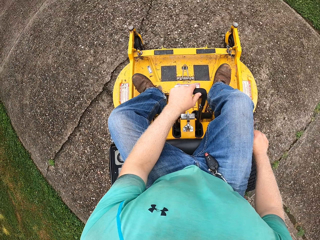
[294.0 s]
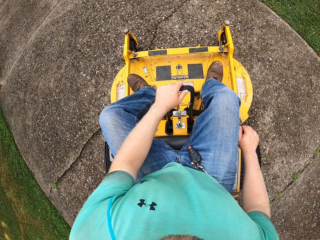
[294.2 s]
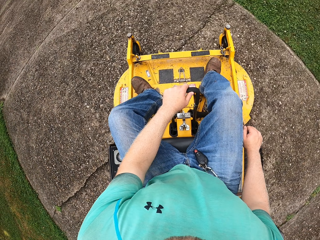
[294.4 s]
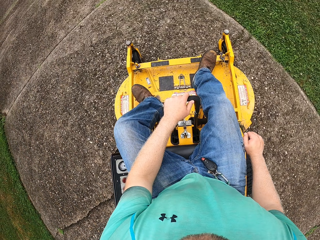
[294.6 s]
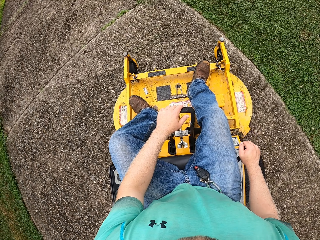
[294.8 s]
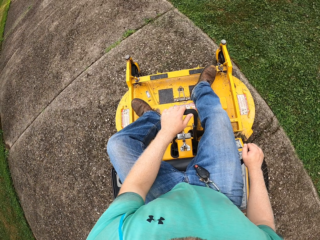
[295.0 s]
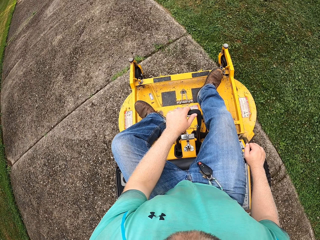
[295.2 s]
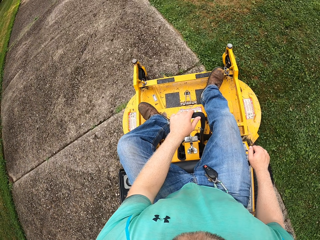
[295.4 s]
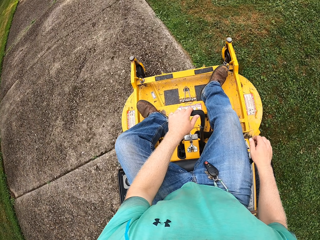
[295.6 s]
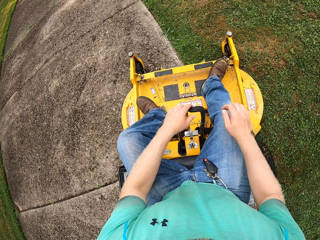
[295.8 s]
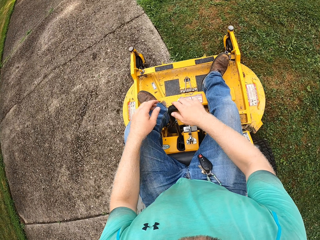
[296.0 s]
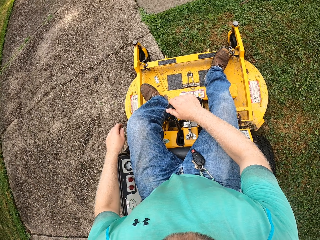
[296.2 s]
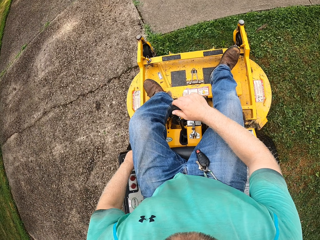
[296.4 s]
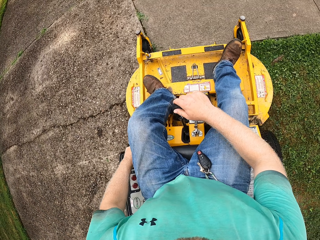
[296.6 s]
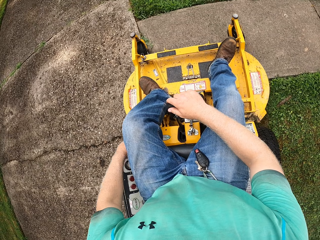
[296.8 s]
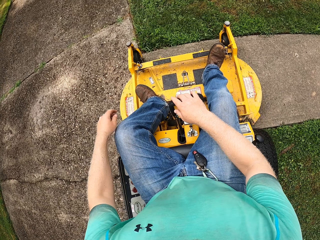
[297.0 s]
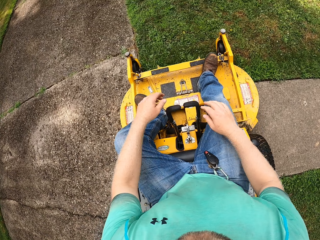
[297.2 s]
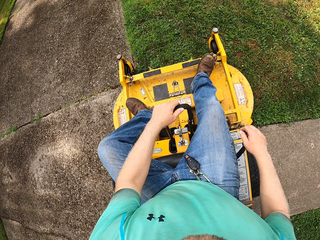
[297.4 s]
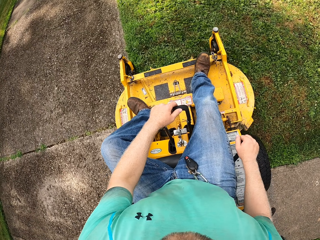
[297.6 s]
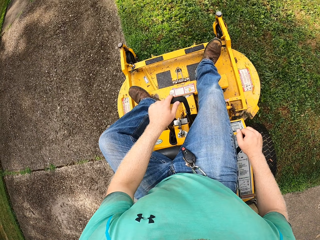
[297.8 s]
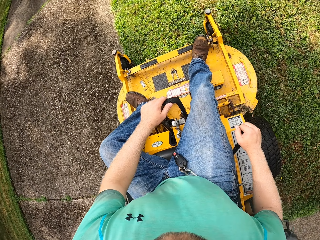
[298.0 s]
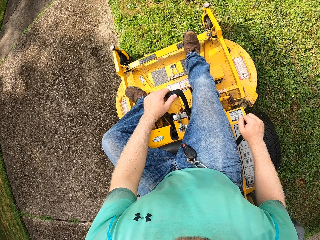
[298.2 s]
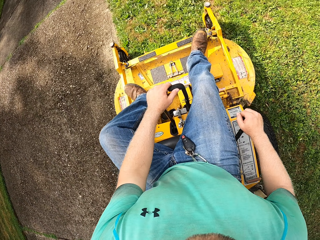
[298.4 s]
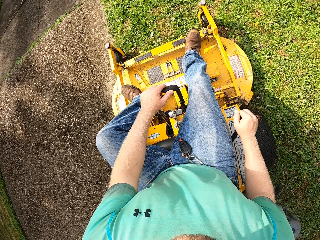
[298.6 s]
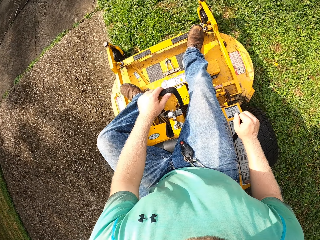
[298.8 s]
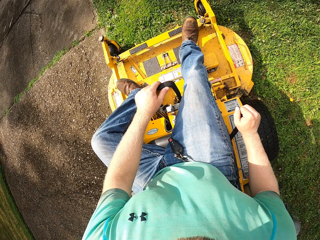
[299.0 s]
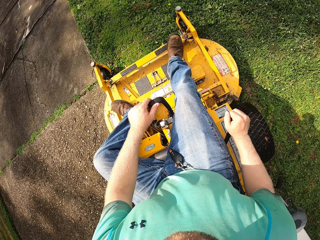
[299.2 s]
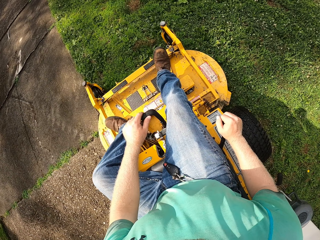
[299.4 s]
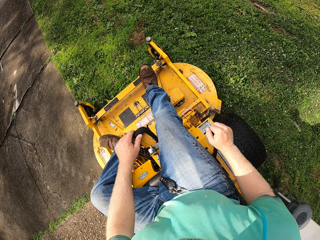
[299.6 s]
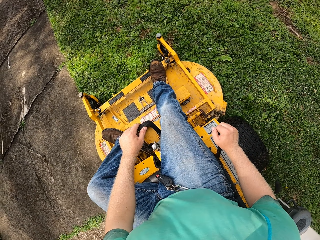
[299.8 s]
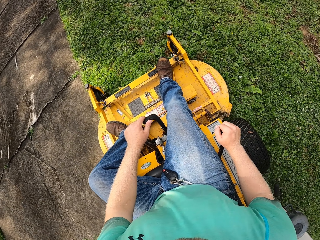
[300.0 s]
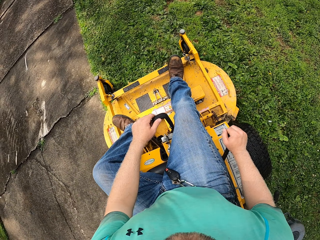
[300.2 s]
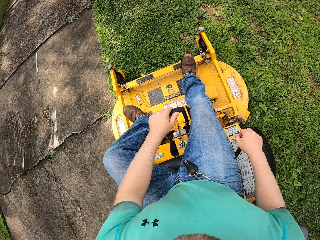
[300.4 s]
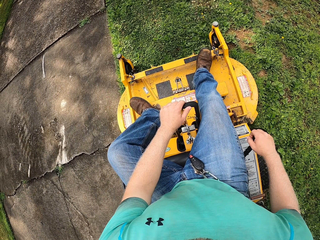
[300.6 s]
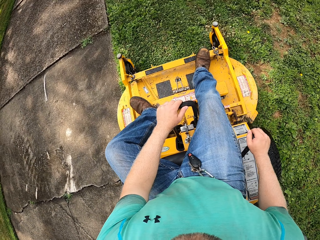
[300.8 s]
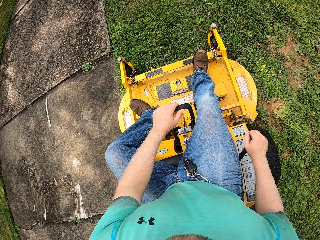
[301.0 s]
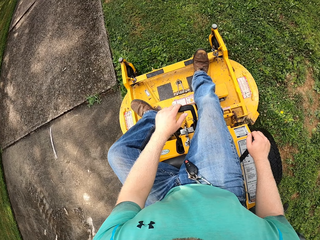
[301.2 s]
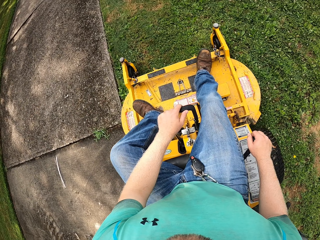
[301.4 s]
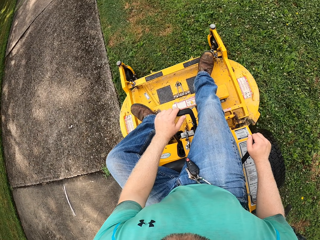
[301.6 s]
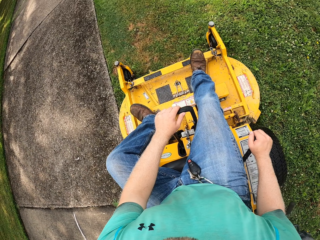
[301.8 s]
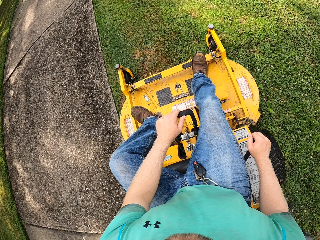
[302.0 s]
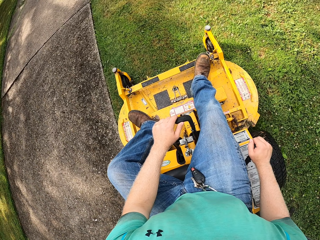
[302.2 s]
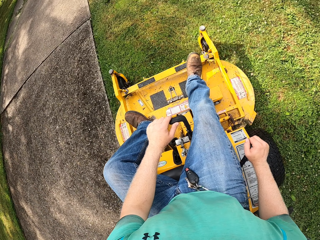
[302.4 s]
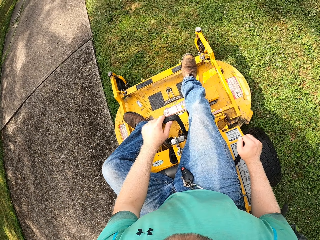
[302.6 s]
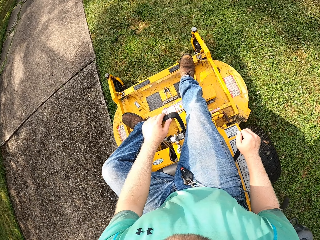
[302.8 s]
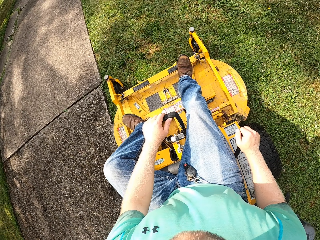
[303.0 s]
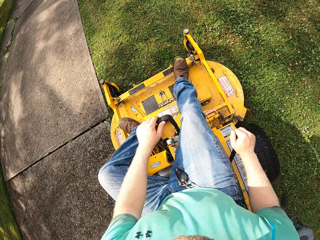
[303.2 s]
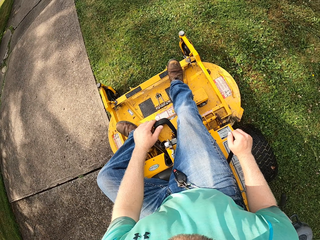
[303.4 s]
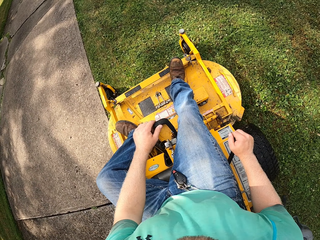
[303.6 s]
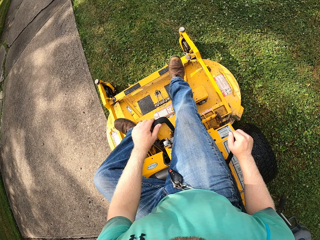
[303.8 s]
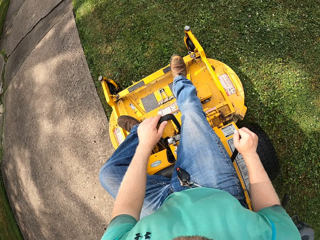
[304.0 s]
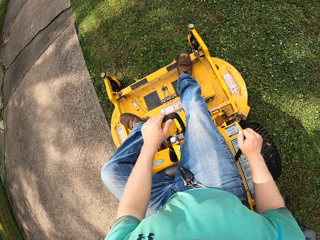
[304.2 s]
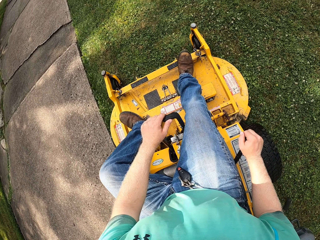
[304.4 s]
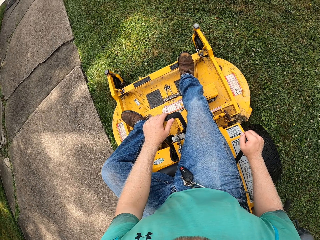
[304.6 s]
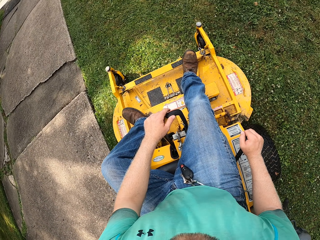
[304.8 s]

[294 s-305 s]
The camera wearer places his left hand on the lever. He places his right hand on the lever. He places his left hand on the control panel. He places his right hand on the gear. He places his left hand on the lever.

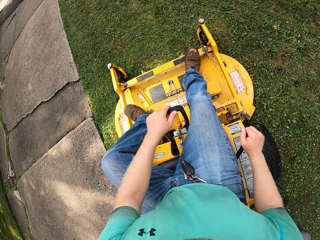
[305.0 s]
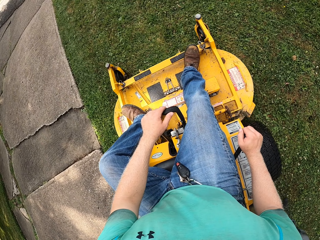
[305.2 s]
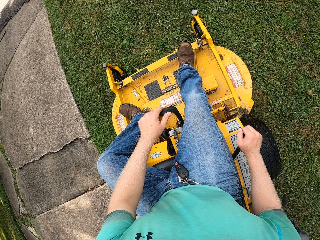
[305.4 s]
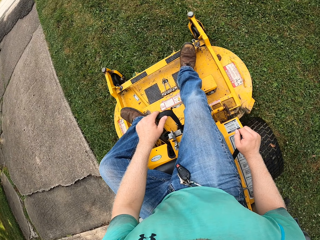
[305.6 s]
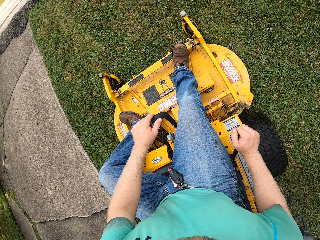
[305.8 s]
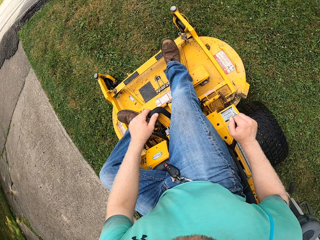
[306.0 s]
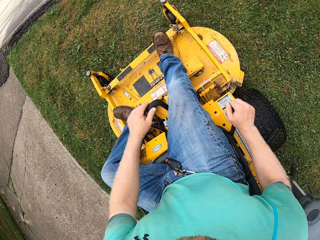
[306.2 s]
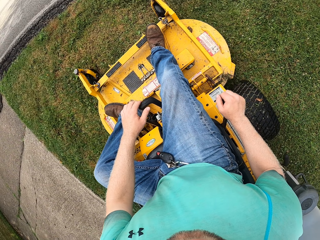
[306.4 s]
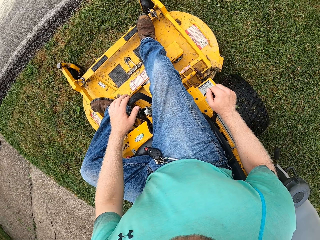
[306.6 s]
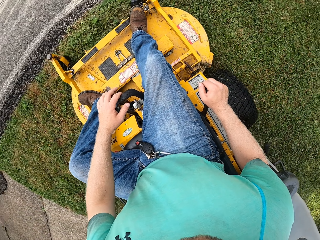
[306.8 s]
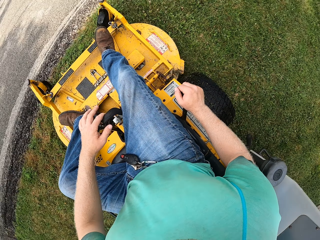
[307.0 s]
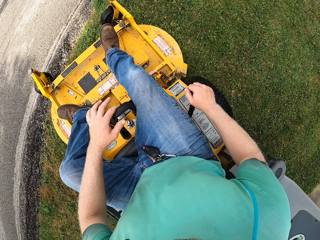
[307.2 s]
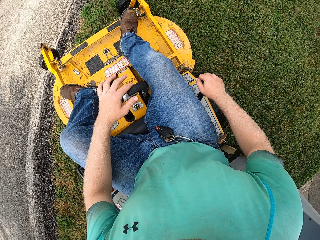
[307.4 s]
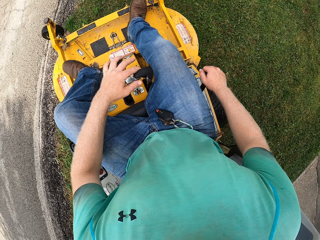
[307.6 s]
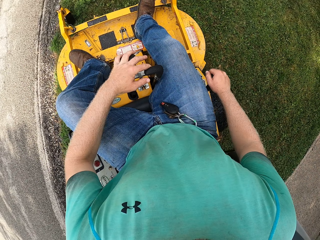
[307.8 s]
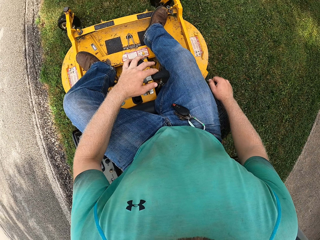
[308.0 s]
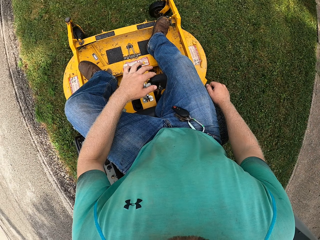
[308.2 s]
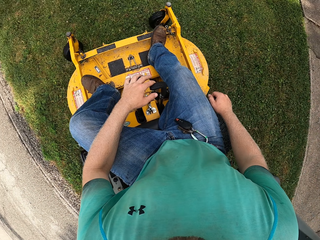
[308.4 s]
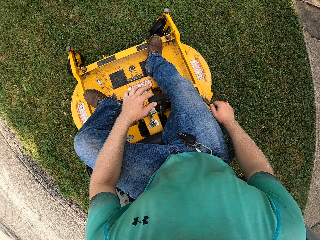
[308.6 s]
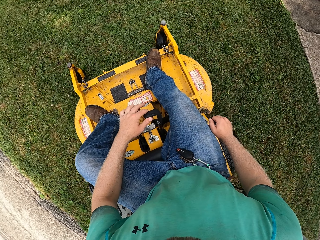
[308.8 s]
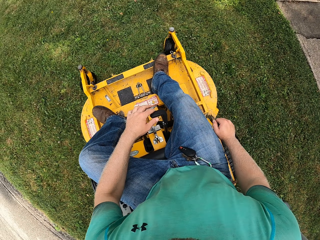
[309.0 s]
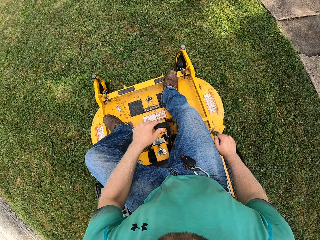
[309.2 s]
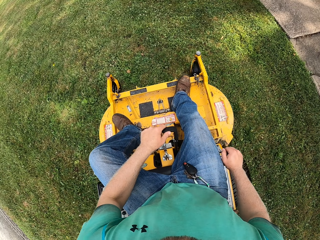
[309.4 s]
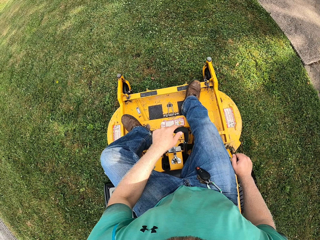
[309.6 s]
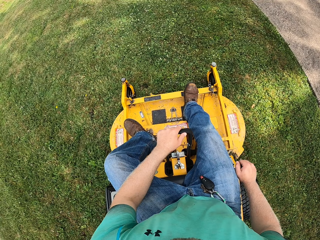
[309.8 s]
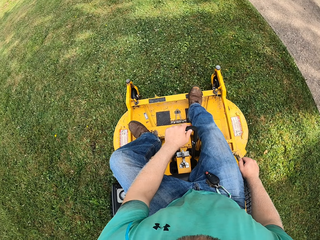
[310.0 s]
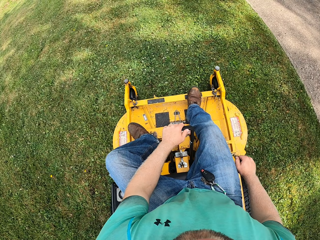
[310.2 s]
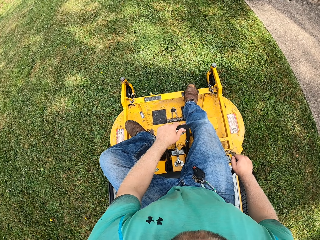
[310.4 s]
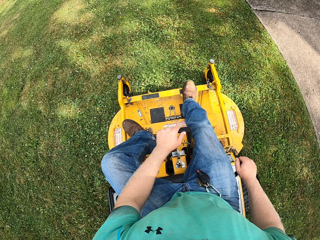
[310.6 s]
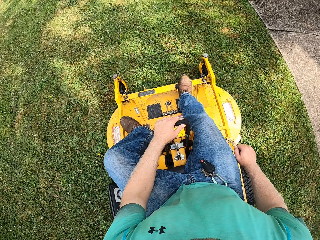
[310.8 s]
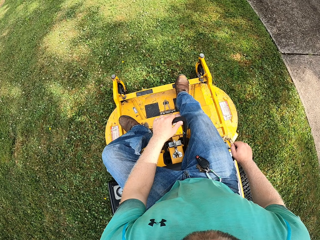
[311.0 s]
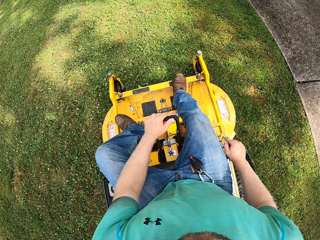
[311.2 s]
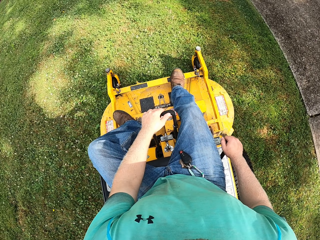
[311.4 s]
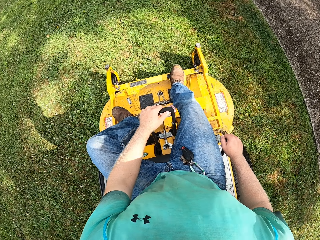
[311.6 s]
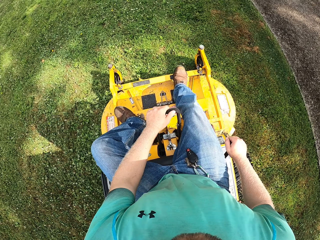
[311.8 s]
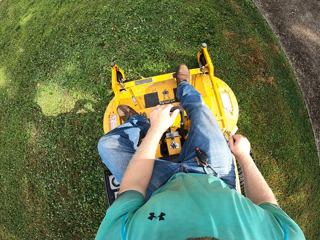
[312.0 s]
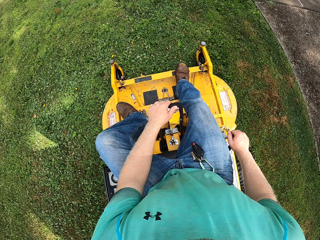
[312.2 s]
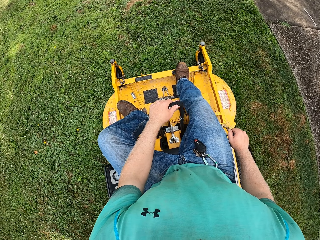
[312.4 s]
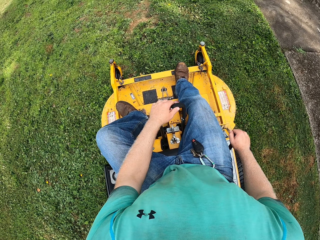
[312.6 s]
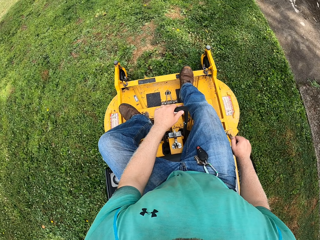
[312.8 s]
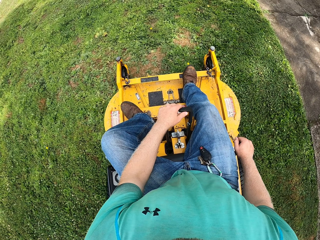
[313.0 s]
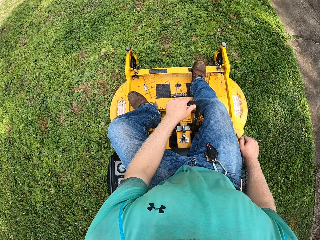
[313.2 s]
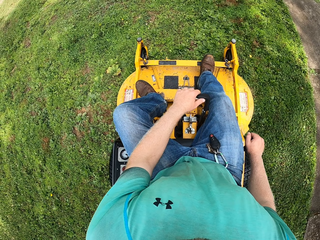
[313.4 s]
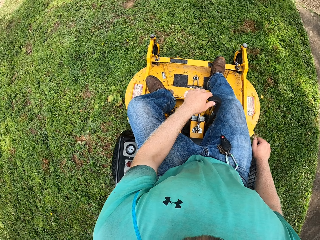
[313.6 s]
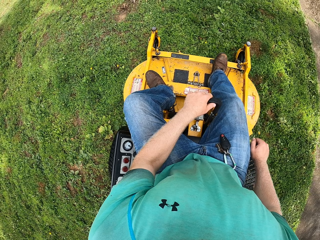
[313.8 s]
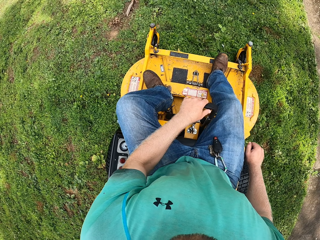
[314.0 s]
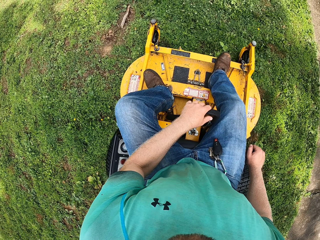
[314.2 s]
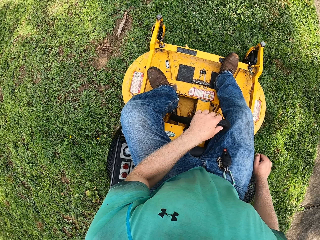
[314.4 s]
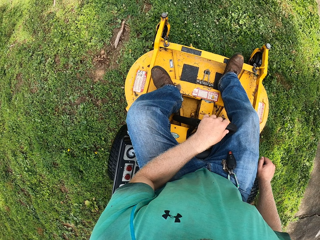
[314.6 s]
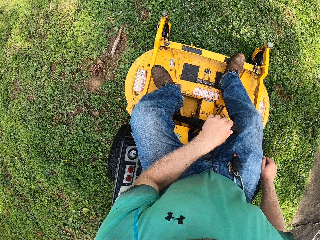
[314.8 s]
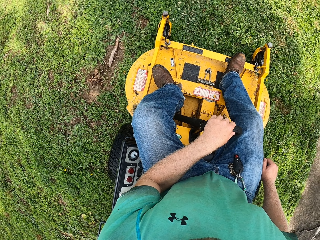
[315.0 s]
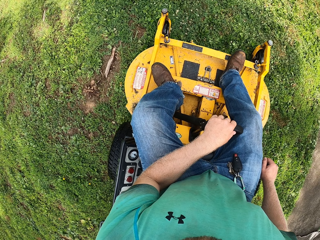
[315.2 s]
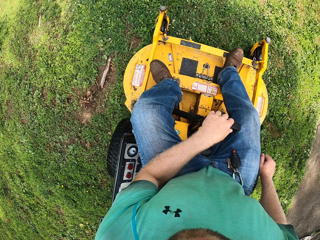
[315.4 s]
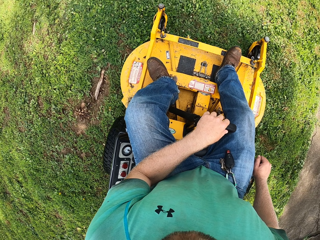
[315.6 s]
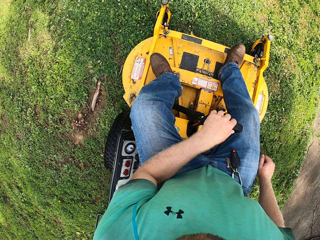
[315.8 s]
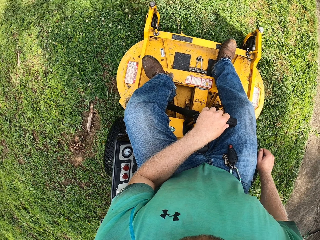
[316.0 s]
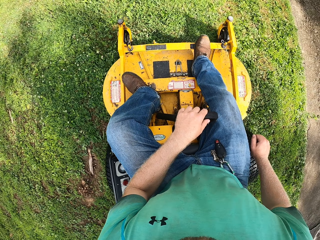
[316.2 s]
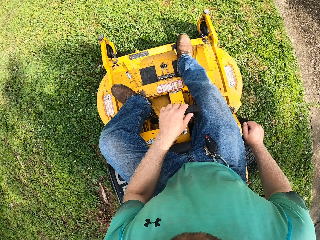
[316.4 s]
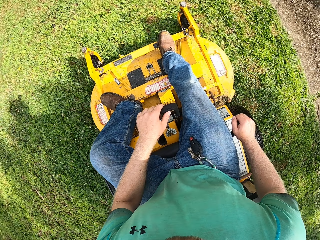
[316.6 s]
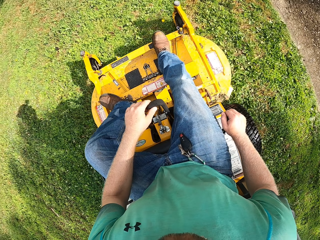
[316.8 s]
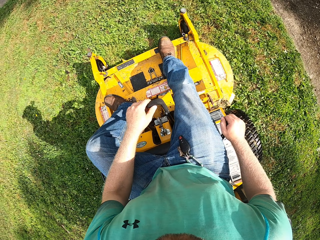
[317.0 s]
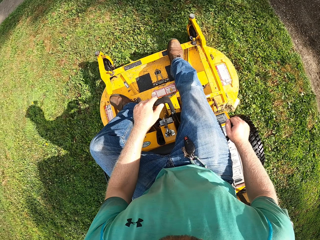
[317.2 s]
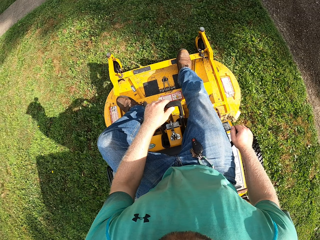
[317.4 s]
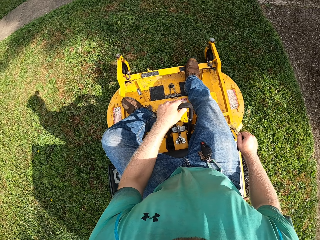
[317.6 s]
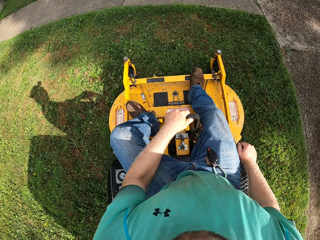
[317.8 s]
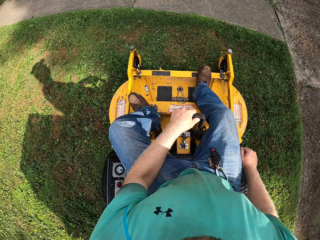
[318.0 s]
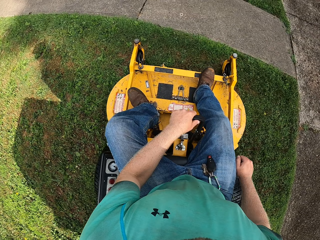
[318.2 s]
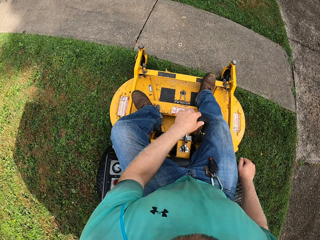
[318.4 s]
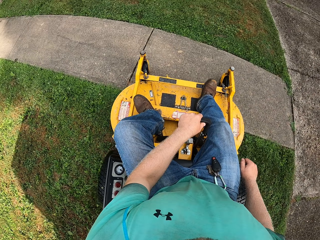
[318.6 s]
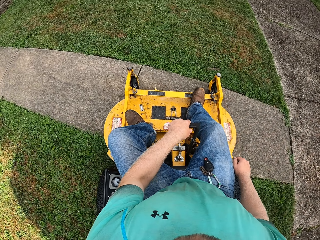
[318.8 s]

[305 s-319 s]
The camera wearer turns right. They cut the grass with a lawn mower.
